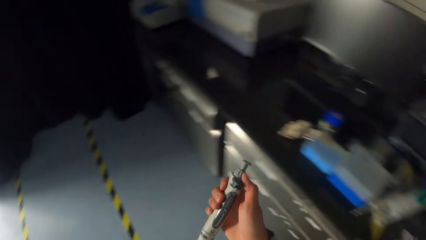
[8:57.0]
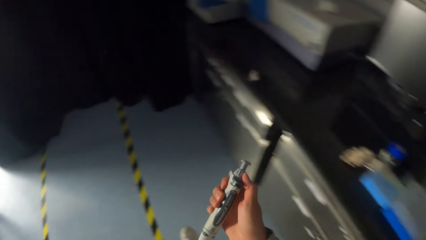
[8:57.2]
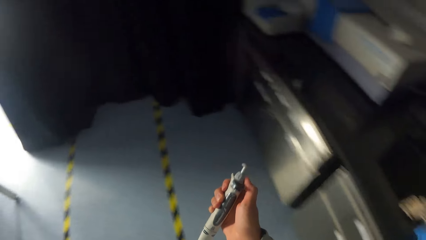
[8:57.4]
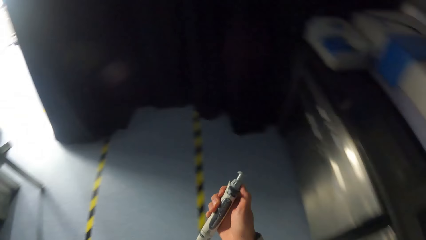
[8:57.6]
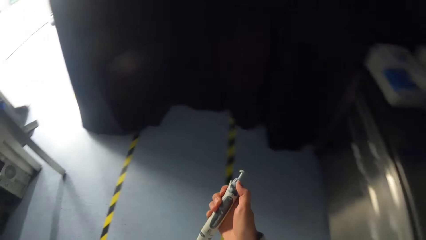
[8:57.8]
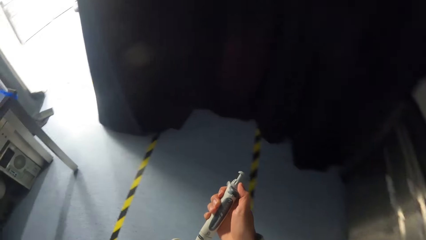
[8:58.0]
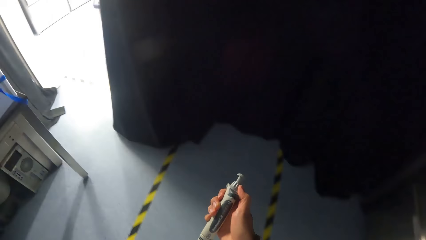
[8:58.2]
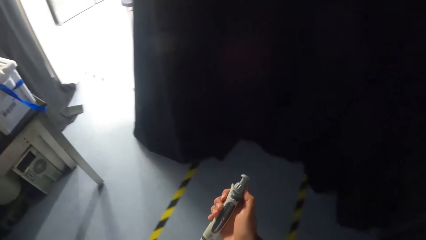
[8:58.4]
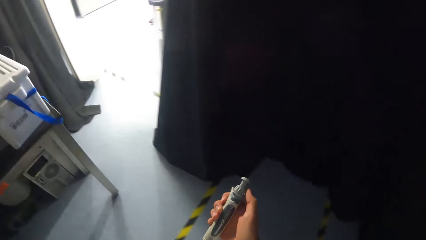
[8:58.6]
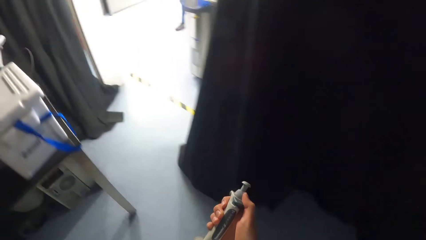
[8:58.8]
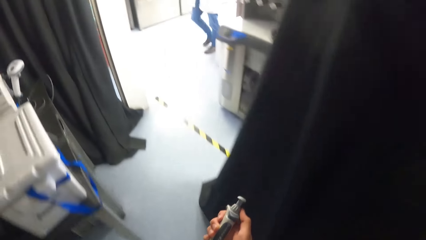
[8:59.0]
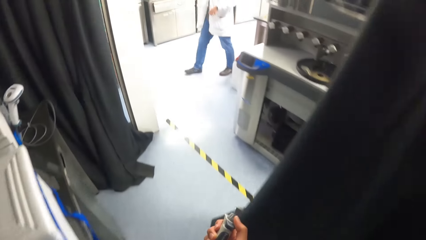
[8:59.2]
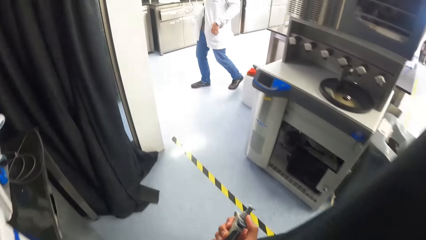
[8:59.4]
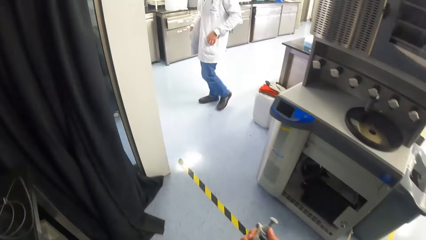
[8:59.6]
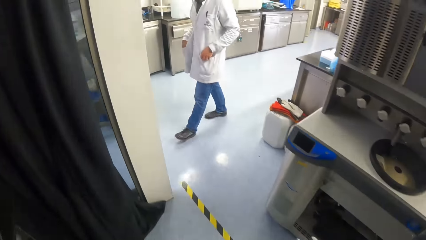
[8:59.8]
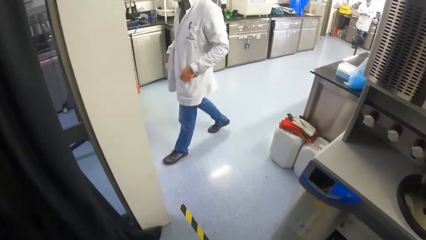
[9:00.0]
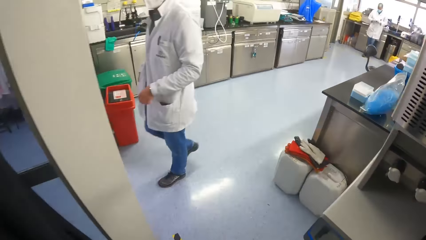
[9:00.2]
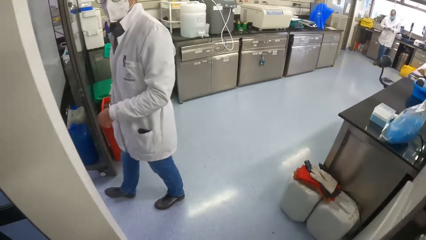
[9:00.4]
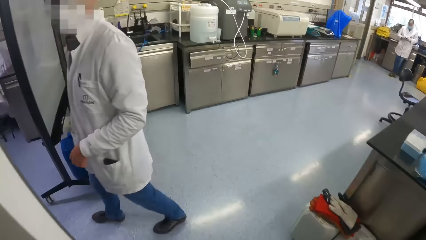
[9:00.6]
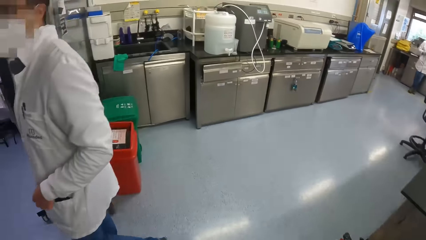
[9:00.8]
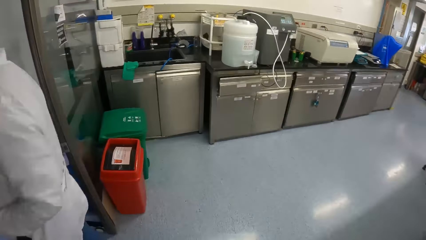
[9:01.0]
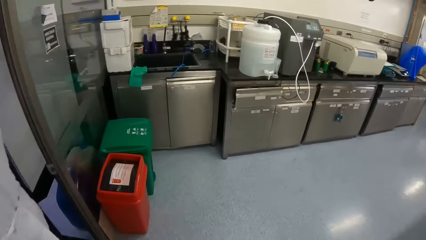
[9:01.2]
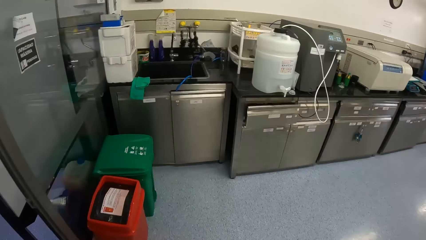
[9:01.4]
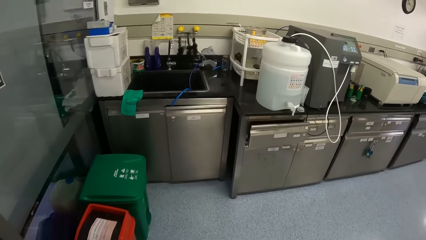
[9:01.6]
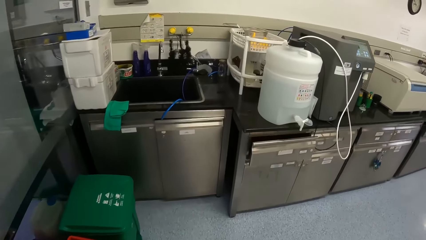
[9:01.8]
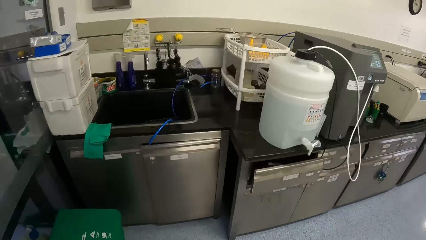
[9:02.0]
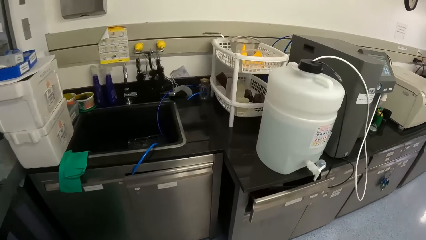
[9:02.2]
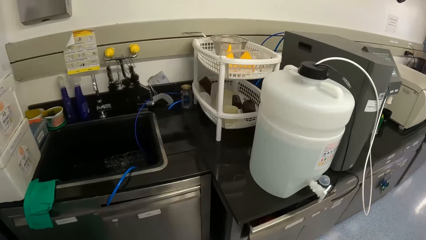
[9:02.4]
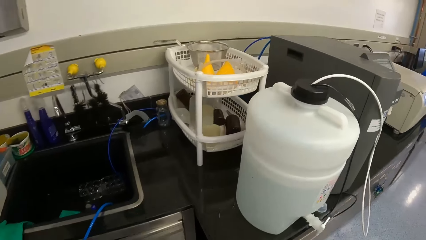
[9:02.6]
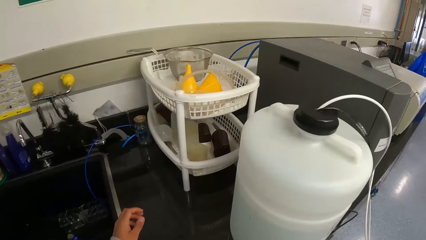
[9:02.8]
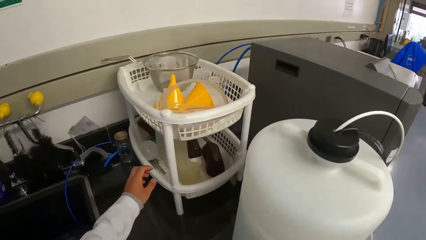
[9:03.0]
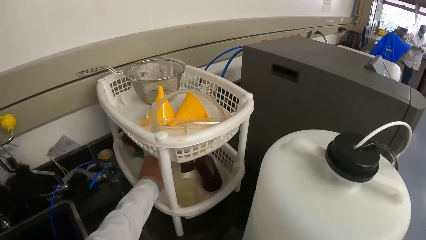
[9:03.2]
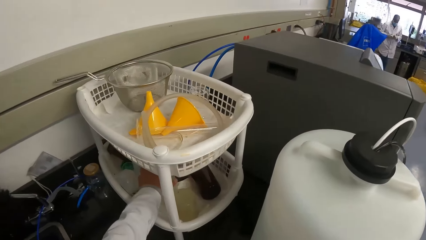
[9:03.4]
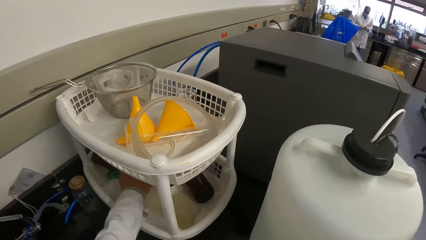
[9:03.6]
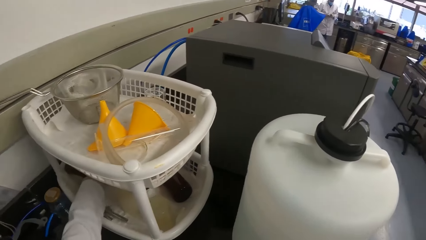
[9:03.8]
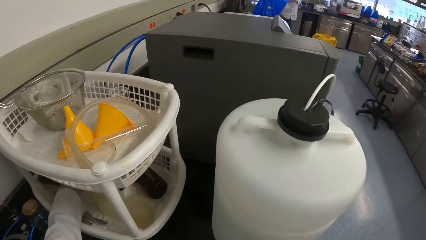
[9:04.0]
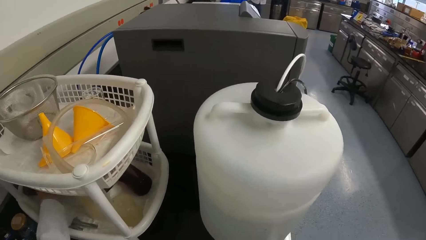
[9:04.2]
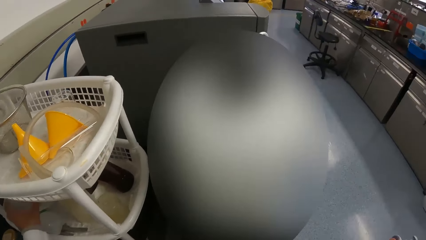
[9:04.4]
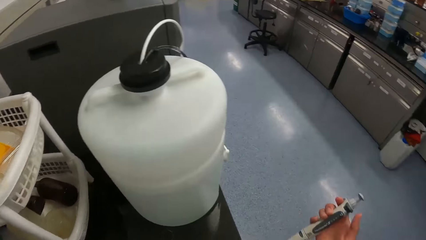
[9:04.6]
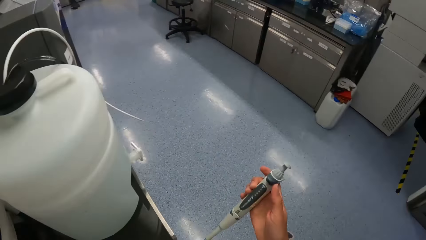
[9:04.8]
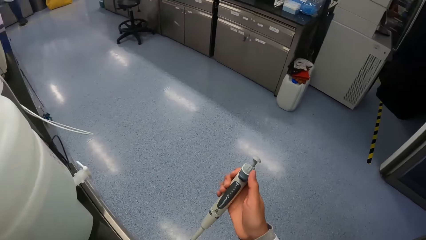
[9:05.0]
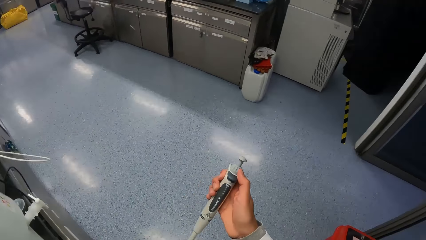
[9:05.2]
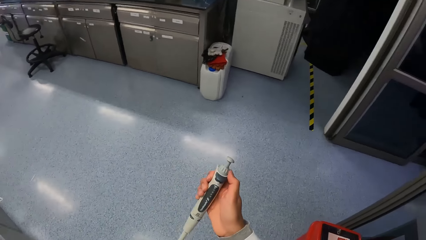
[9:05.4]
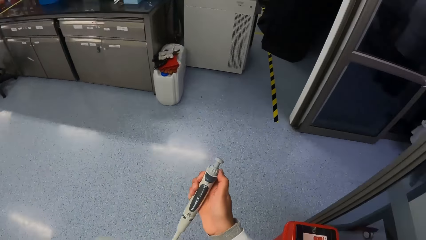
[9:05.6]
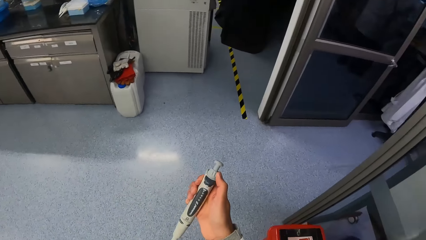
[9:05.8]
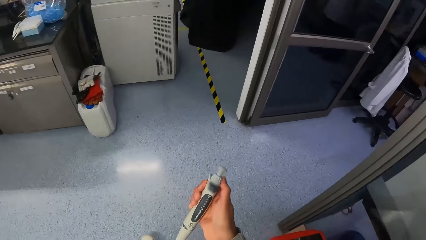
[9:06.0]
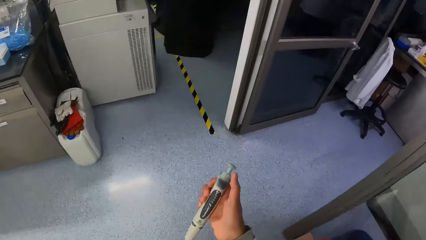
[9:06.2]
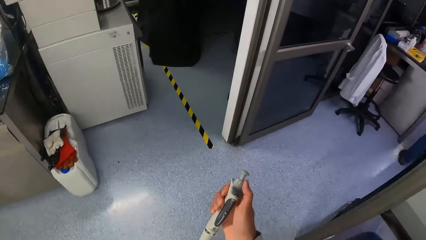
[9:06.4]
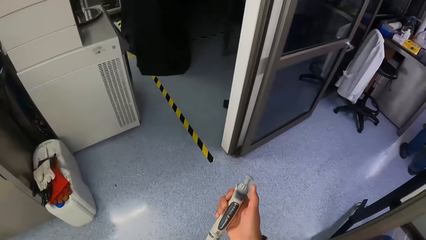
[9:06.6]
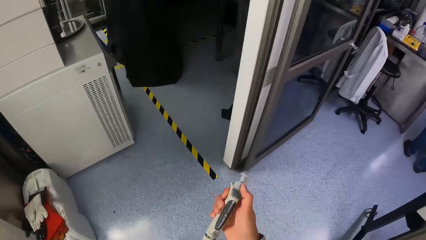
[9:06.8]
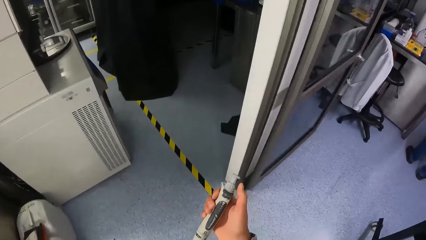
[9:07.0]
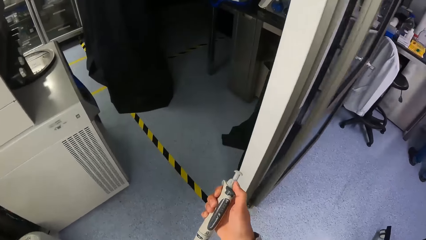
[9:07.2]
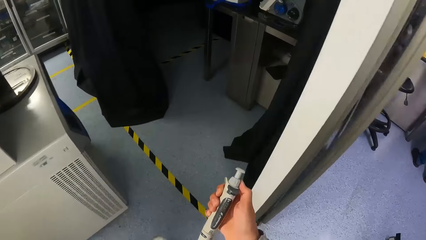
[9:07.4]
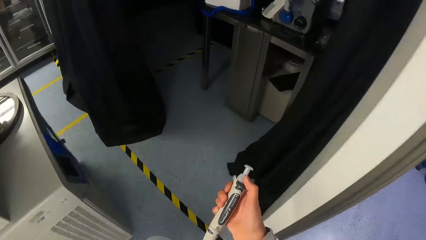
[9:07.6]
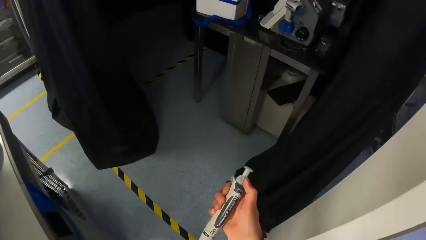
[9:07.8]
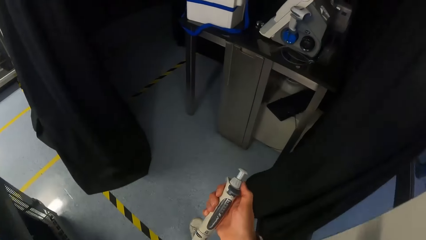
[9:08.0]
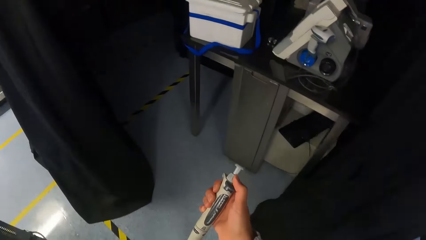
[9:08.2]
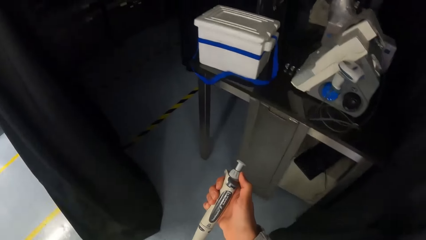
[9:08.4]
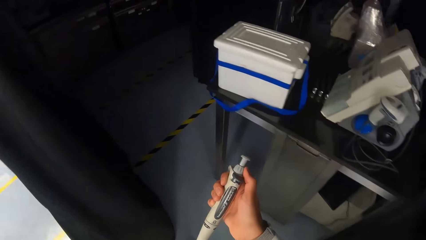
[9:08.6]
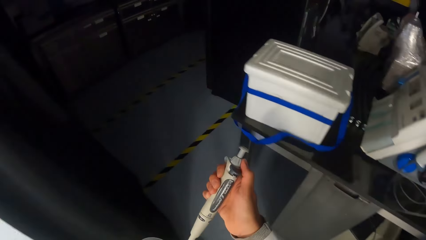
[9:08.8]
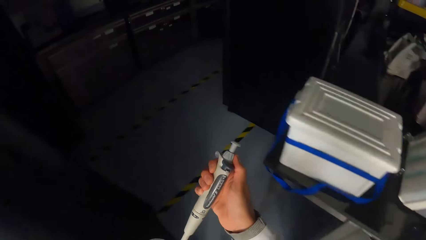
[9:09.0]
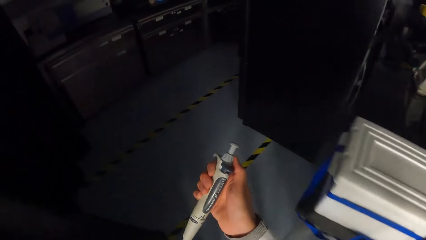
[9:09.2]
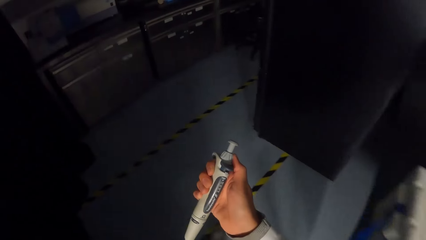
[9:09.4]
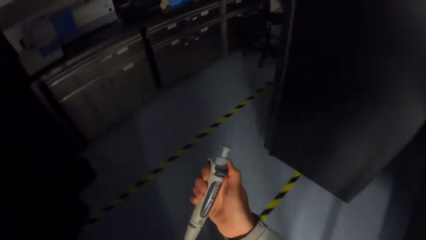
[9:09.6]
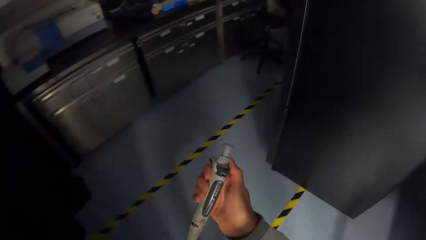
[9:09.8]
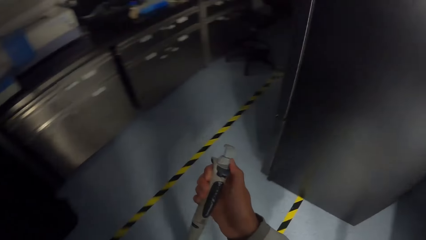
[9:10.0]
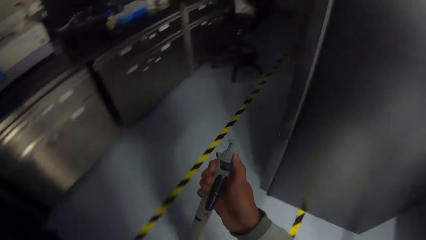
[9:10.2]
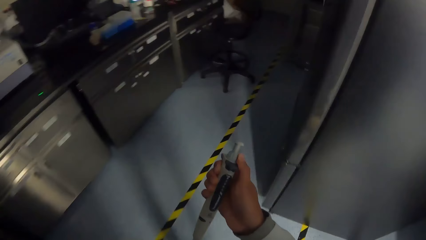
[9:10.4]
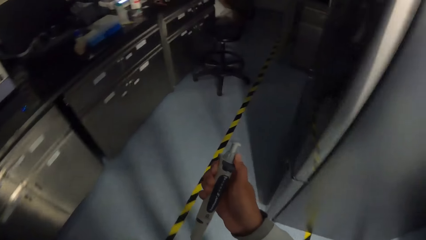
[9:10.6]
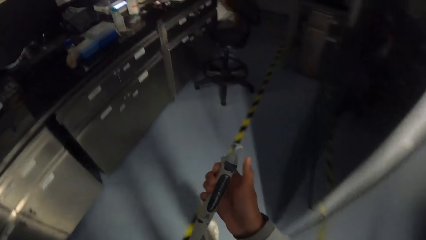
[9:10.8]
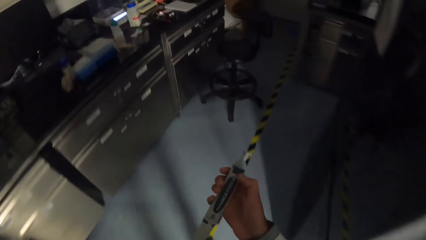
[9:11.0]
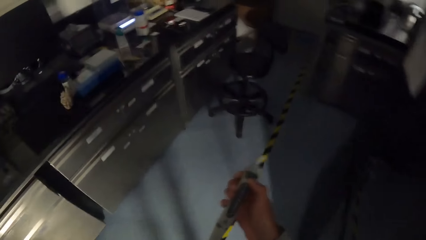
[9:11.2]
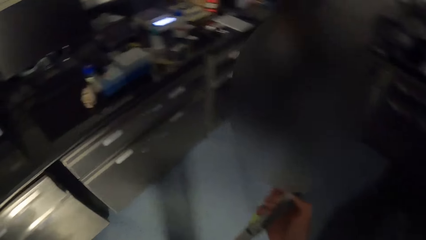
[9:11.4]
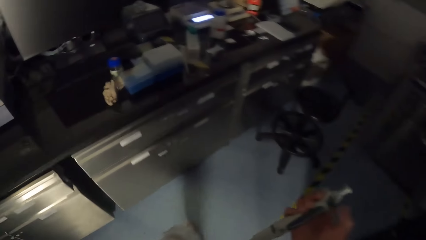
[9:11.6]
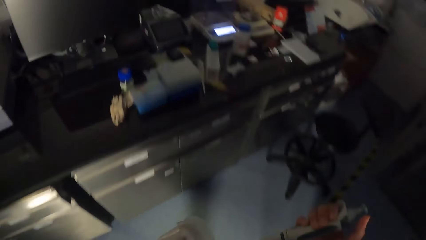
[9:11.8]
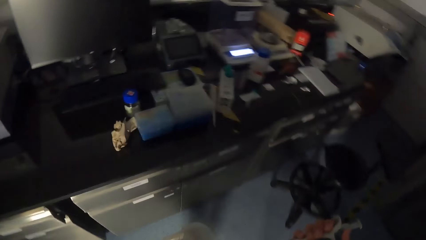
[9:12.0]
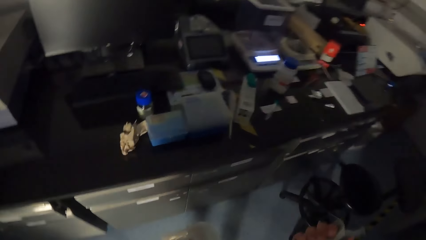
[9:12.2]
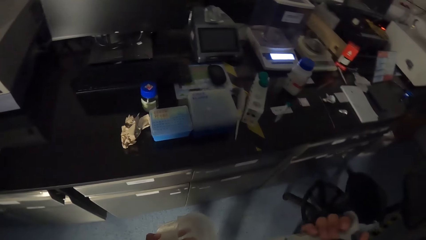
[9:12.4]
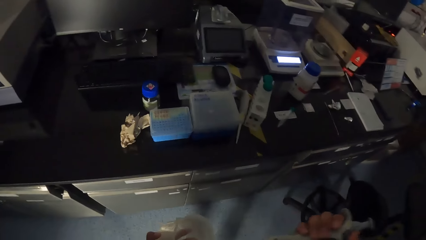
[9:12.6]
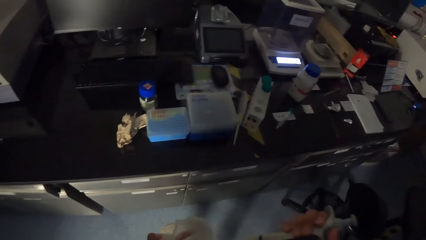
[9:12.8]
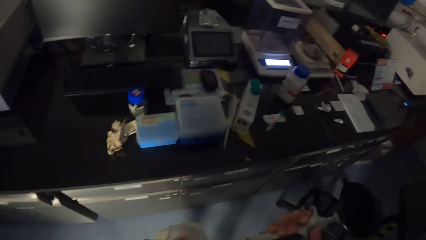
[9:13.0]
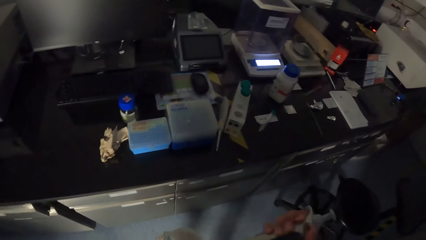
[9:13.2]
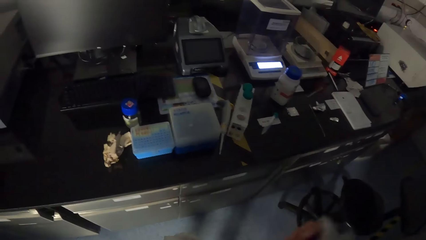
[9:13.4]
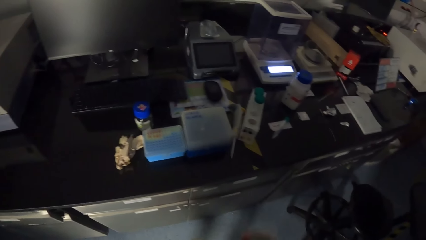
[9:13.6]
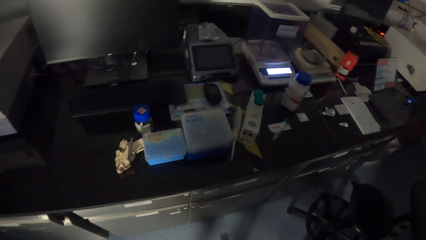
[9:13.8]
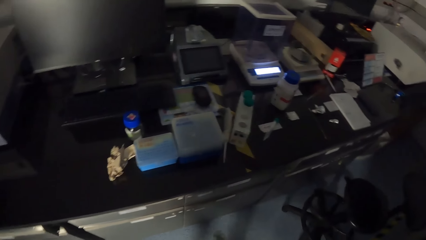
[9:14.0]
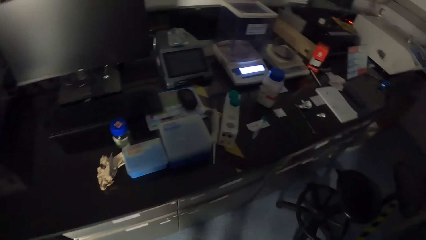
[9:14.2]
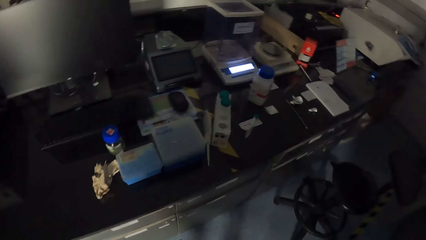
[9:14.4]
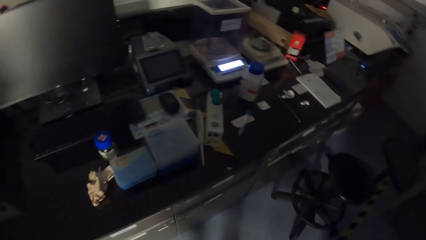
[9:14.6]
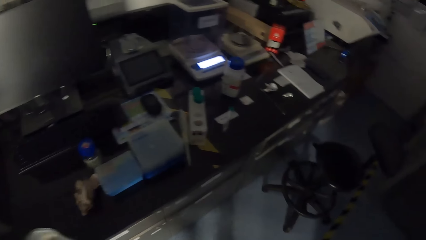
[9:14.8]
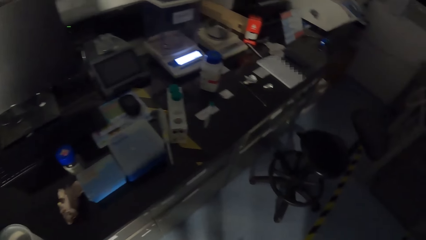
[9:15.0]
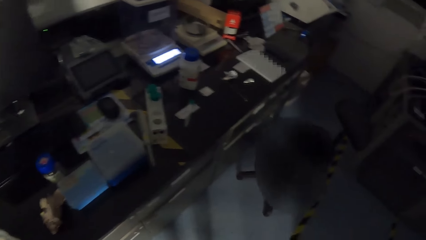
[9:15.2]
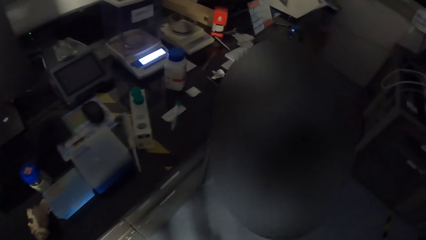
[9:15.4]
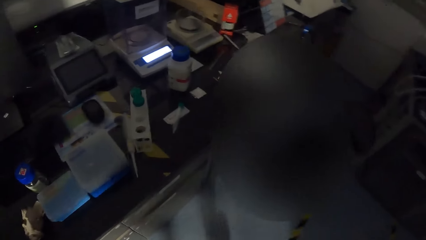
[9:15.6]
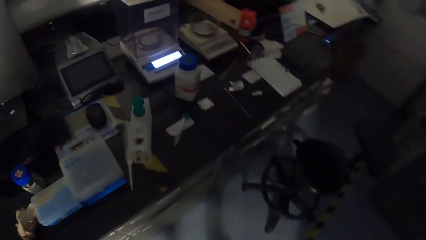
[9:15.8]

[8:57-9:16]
The camera wearer rotates a knob. He walks towards a storage area with the micropipette in his right hand. A man walks in front of the camera wearer. The camera wearer grabs a beaker from an equipment rack with his left hand. He adjusts the micropipette with his right hand. He walks towards a testing area. He rotates the knob. He stands for a while.
